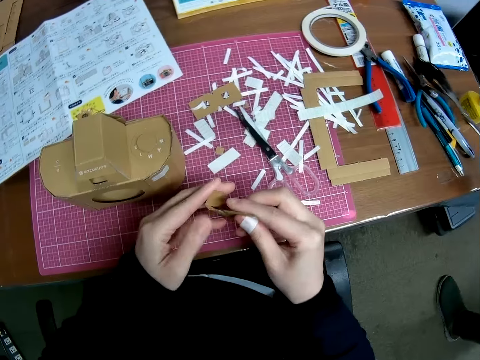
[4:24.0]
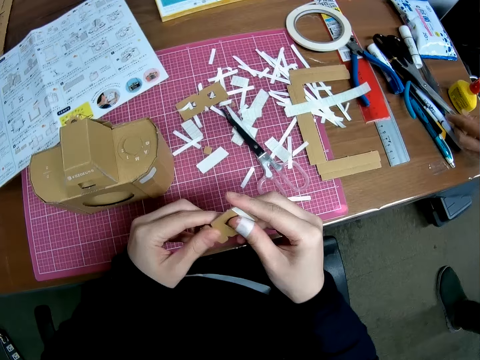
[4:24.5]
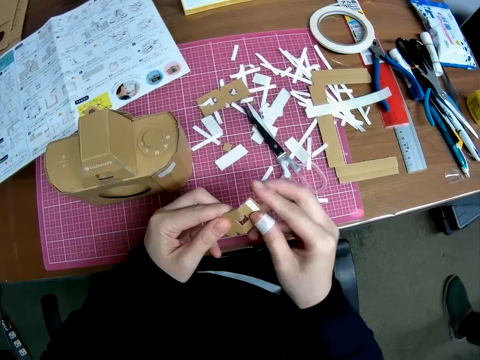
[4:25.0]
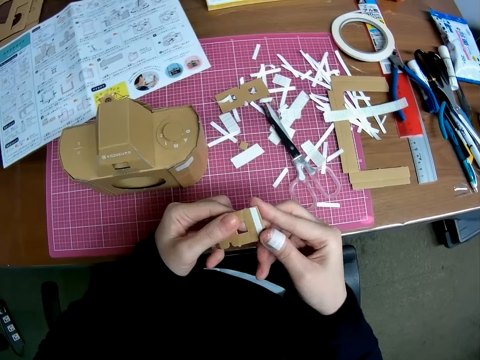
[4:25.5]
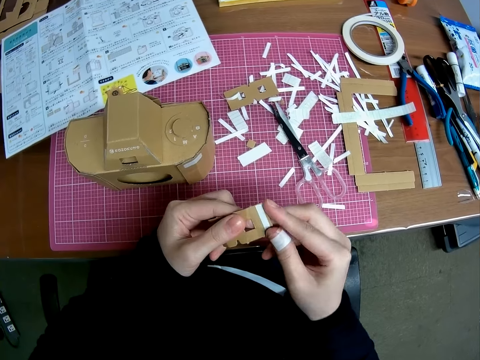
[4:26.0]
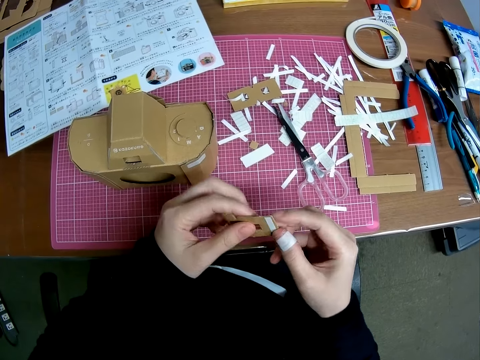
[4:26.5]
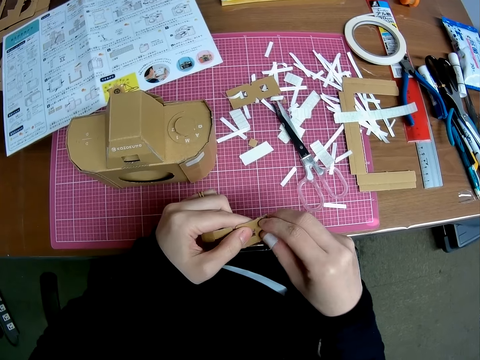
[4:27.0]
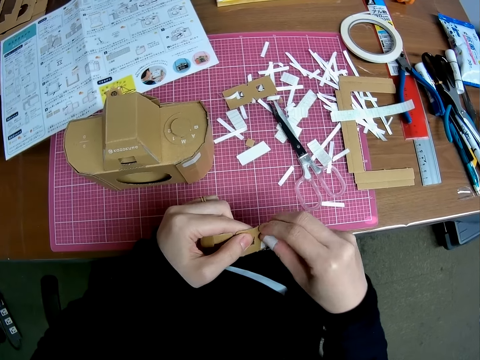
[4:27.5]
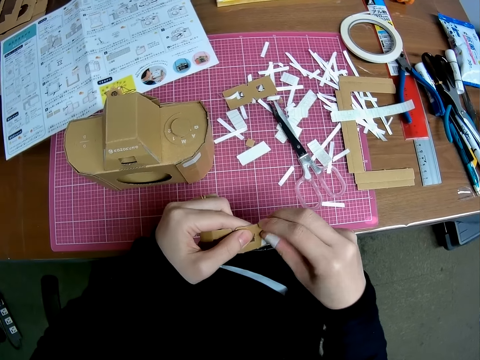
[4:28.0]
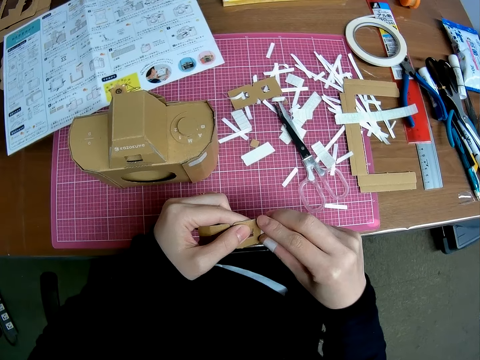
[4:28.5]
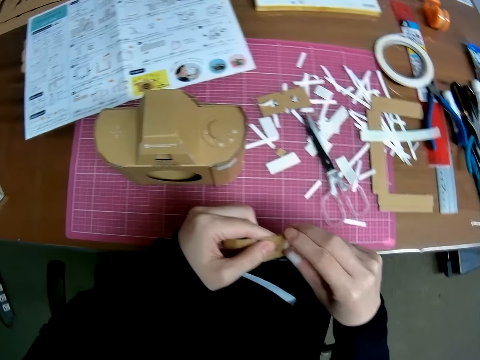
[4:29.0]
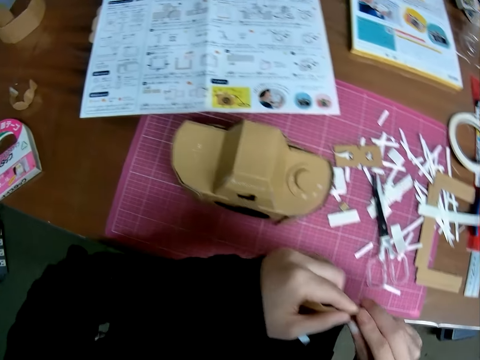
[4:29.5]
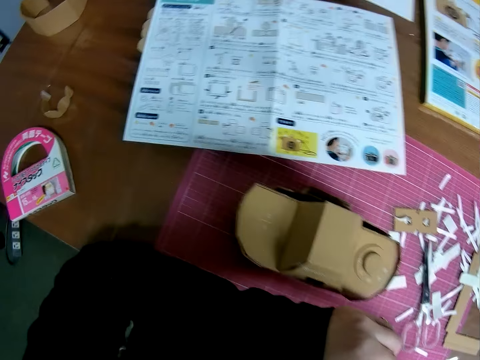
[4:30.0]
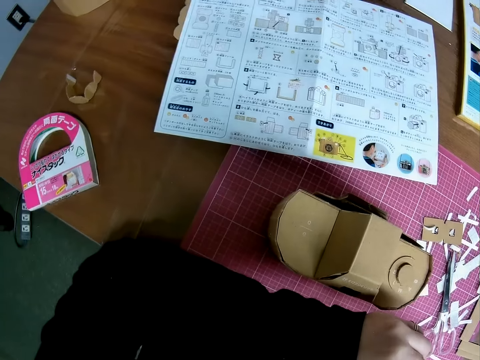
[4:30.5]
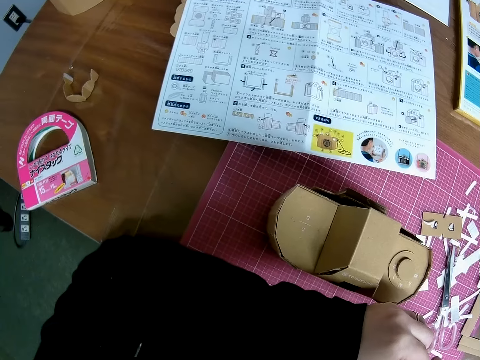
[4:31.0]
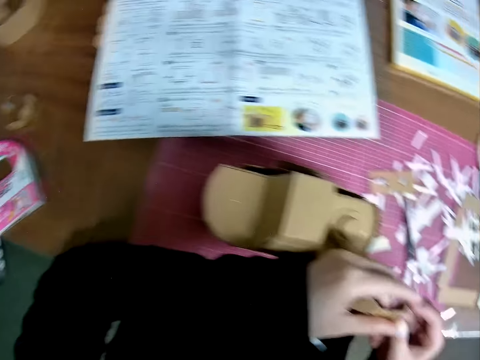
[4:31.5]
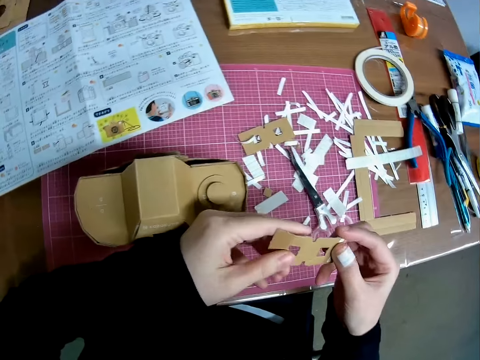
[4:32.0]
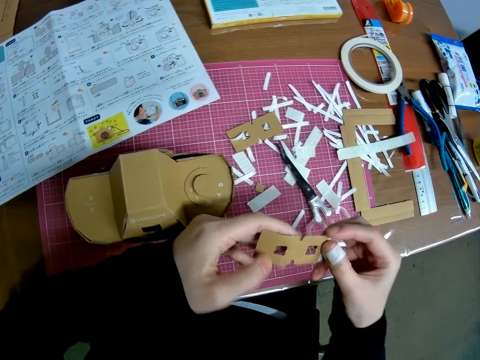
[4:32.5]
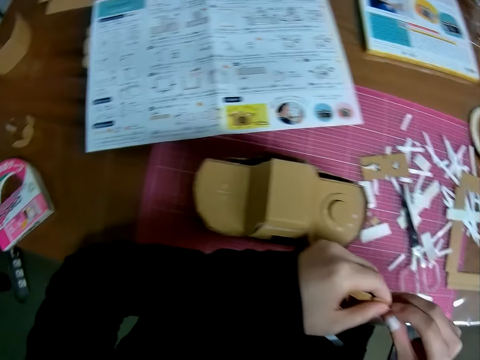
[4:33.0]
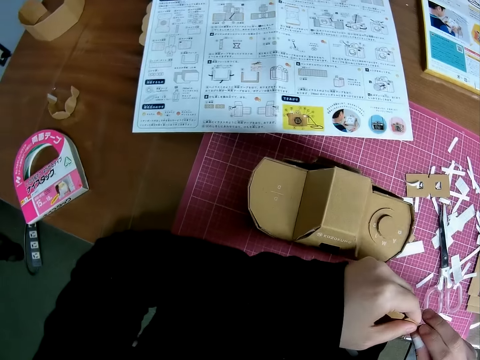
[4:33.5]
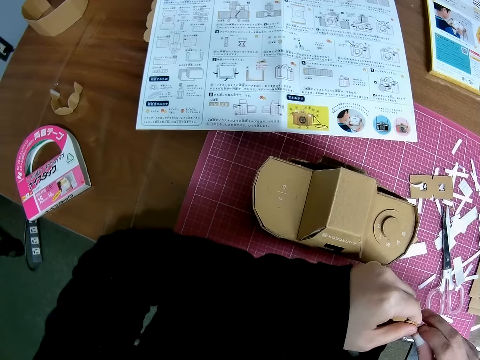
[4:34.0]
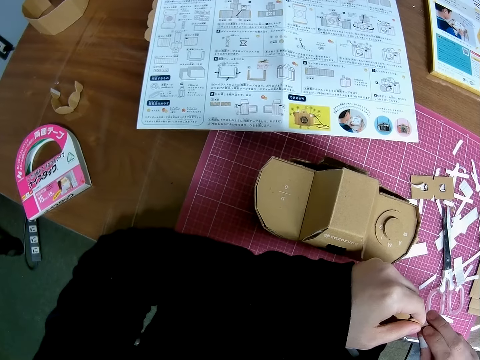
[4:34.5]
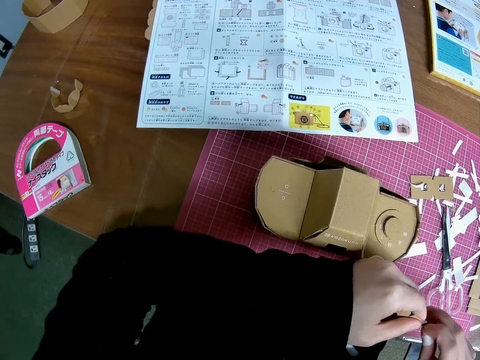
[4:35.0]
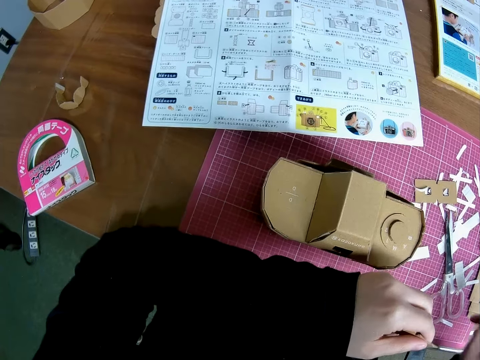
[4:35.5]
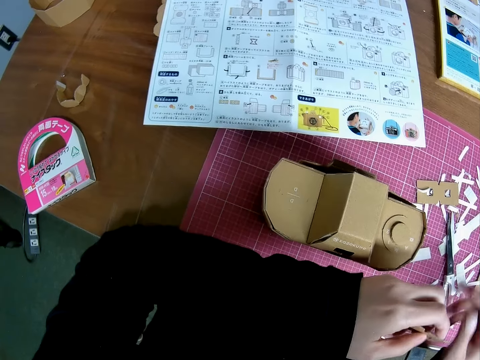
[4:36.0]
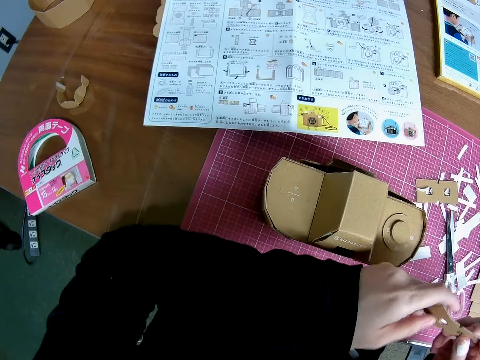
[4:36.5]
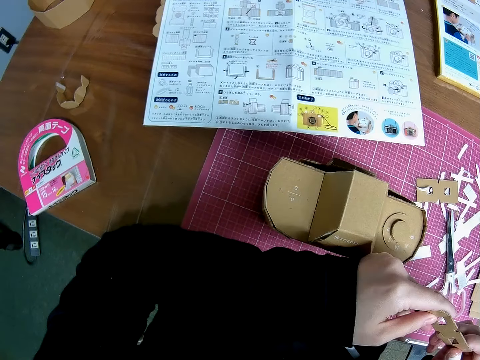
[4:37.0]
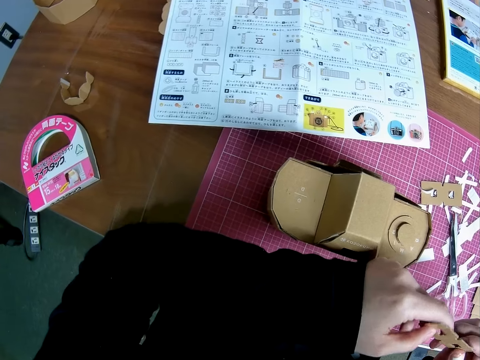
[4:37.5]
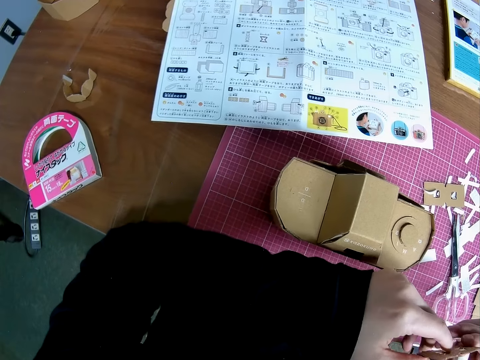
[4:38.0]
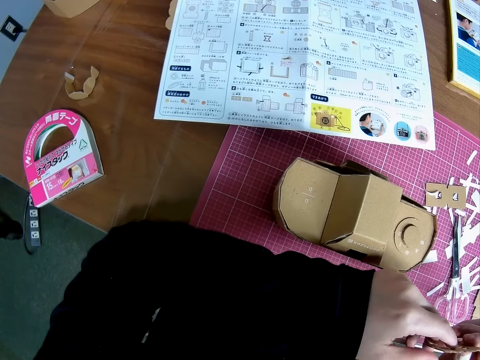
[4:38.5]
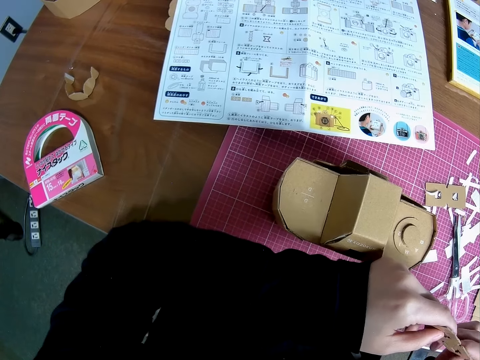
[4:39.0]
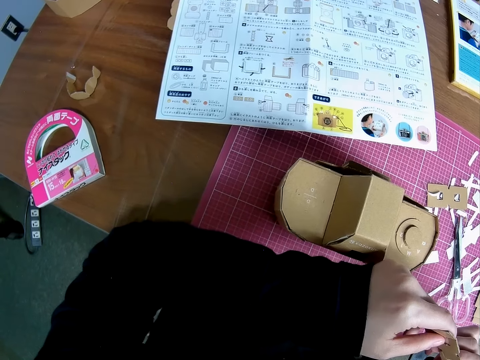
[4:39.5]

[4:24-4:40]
The camera wearer removes the tape from the piece of paper craft with his right hand. He drops the tape on the table with his right hand. He adjusts the piece of paper craft with his hands.

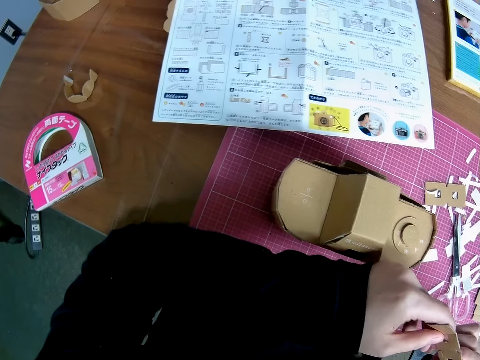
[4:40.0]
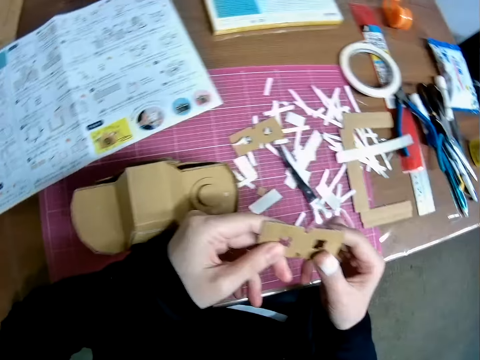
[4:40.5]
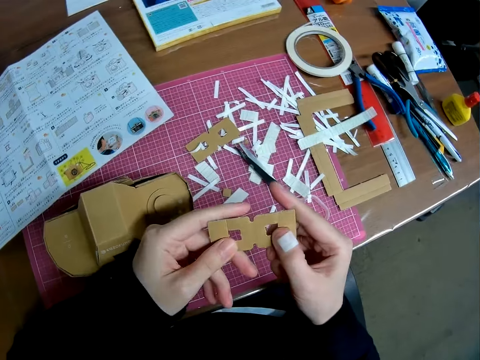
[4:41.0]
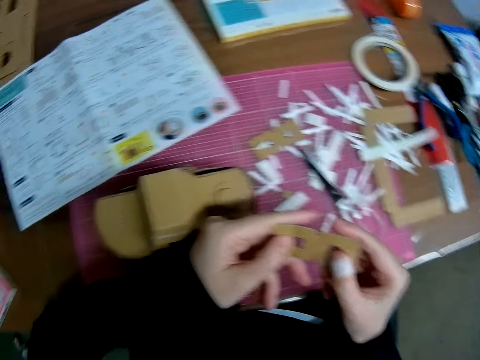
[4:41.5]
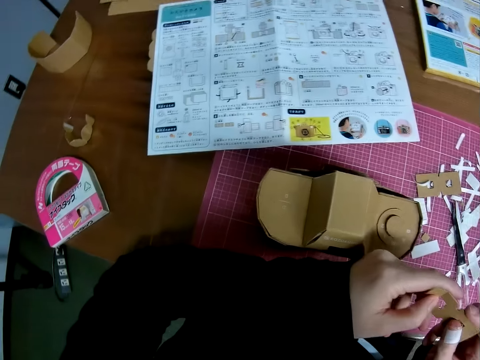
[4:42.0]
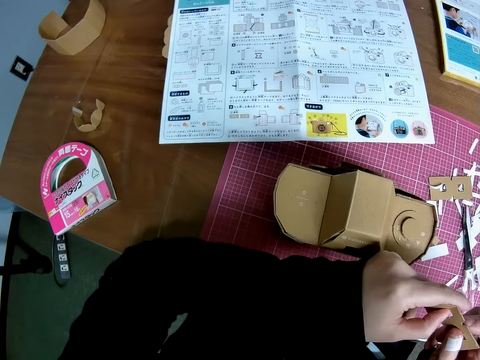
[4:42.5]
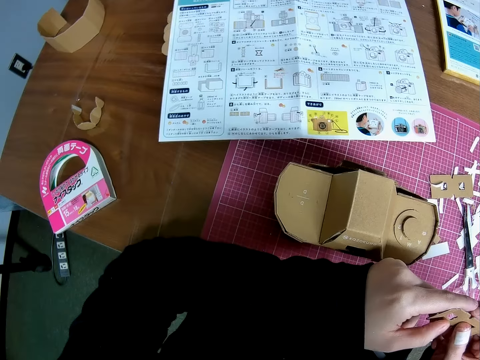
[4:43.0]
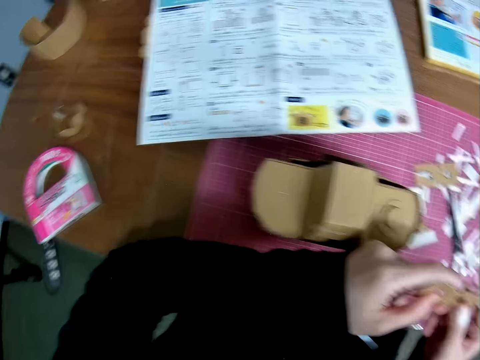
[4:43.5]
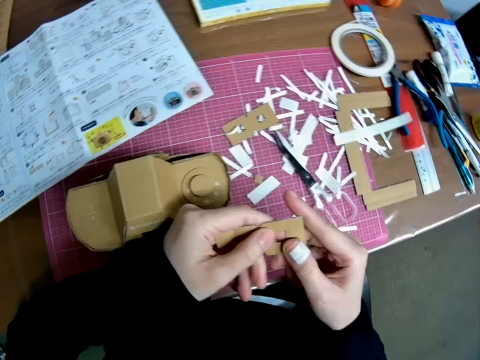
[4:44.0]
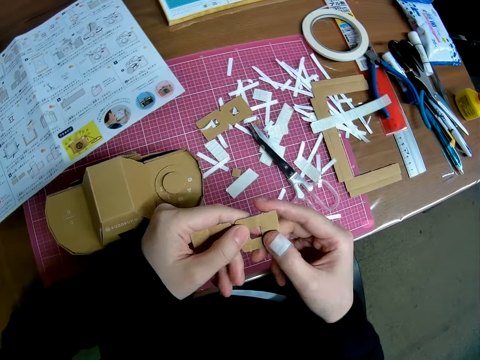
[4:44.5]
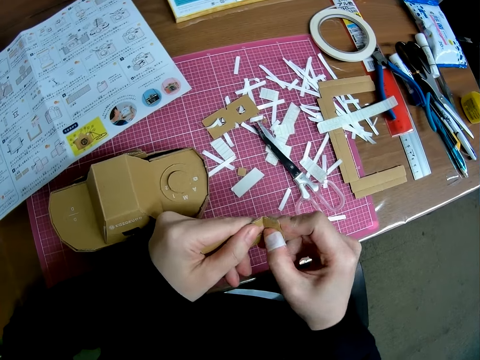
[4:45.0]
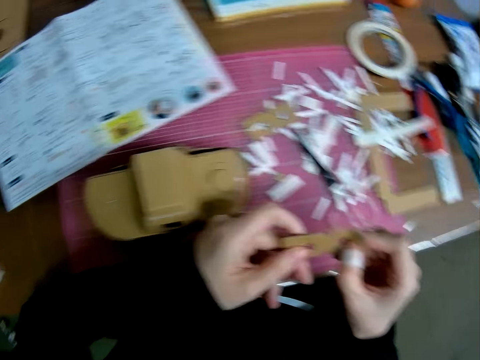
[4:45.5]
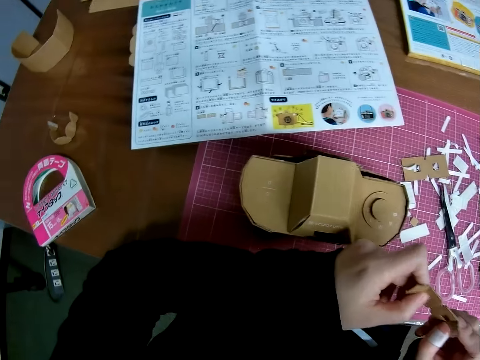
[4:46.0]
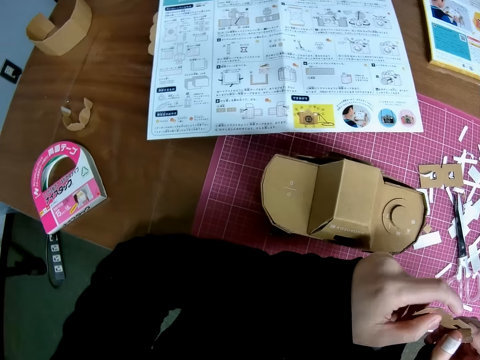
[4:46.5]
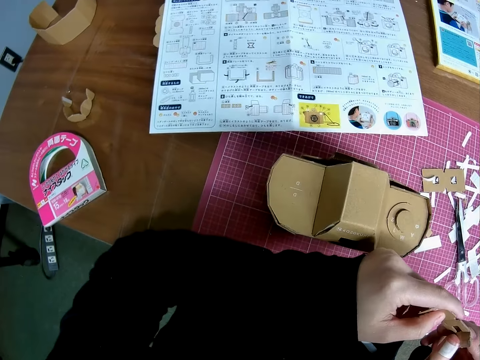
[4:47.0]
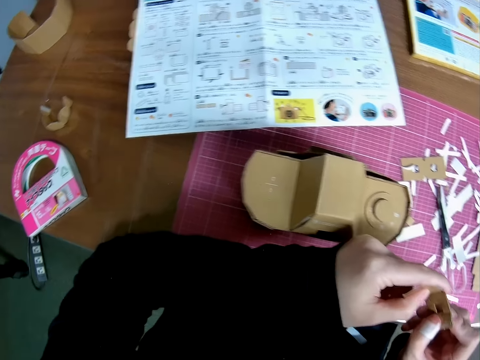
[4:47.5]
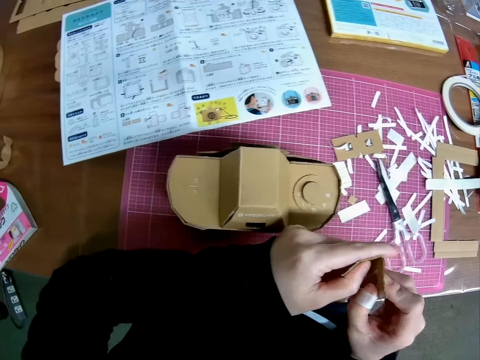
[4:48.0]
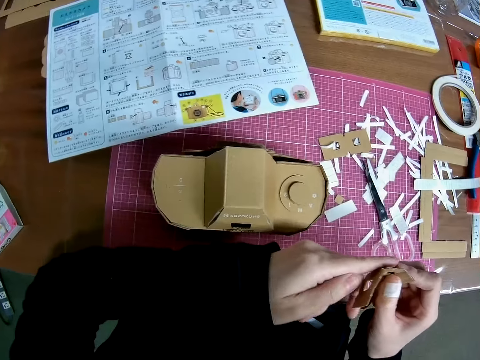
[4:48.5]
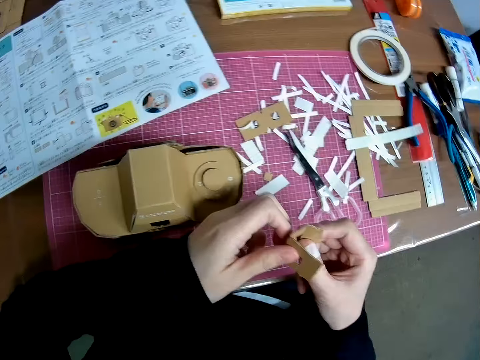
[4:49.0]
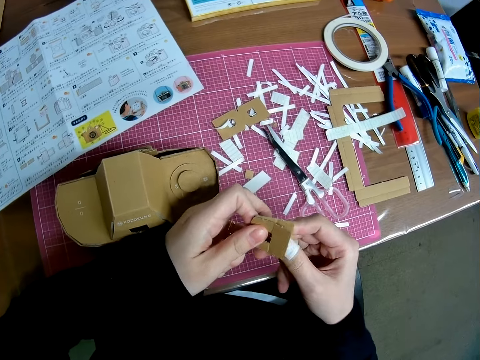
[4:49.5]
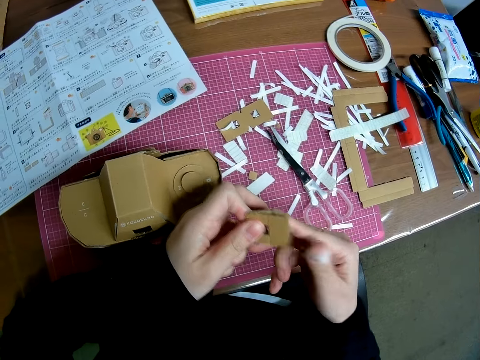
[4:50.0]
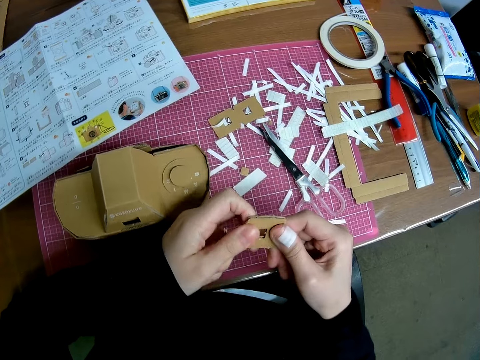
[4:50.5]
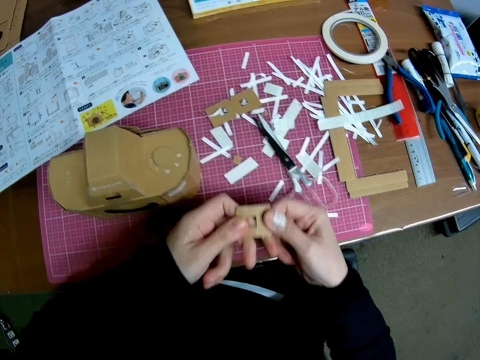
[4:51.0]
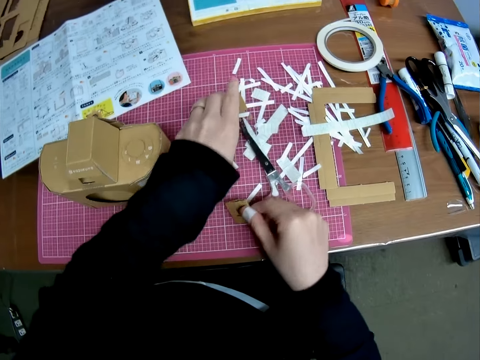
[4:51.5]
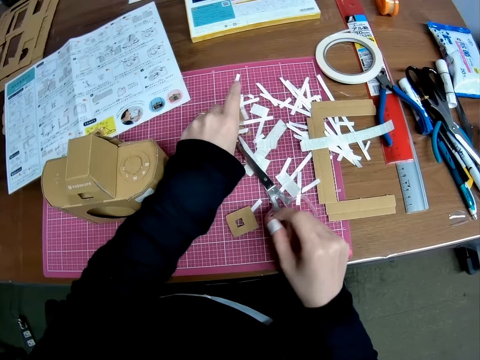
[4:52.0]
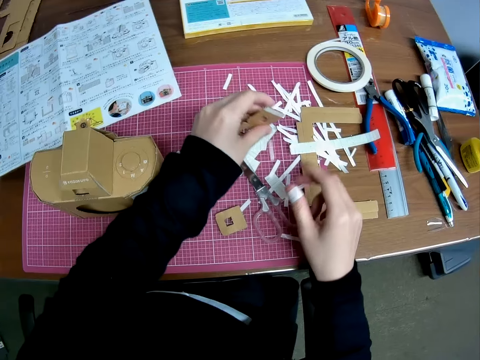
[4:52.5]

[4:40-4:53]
The camera wearer holds a box cutting with both hands. They fold different parts of the model piece. They drop a craft material. They pick another model piece from the pink sheet on the table.
